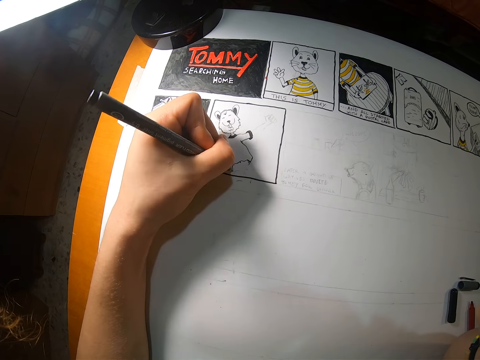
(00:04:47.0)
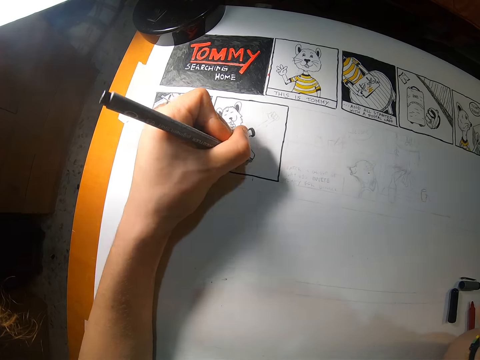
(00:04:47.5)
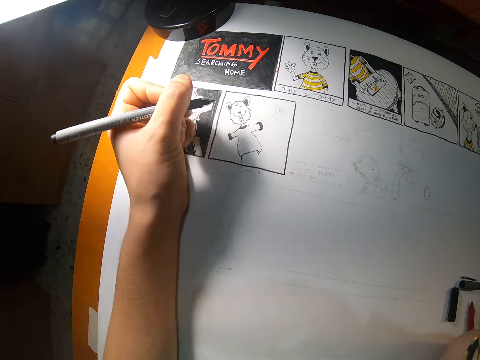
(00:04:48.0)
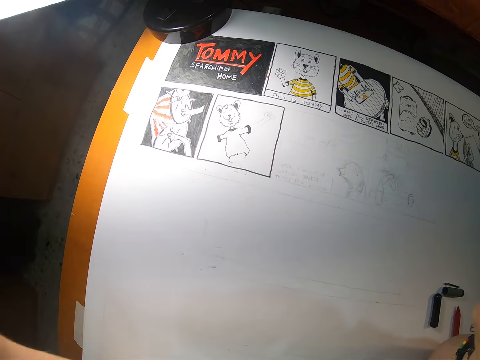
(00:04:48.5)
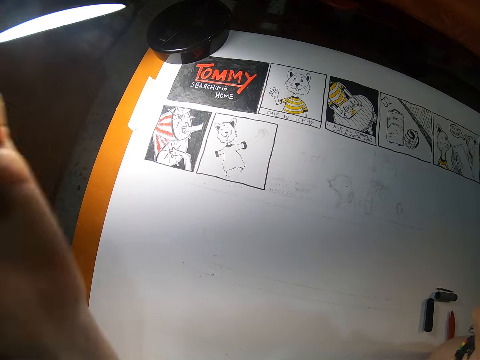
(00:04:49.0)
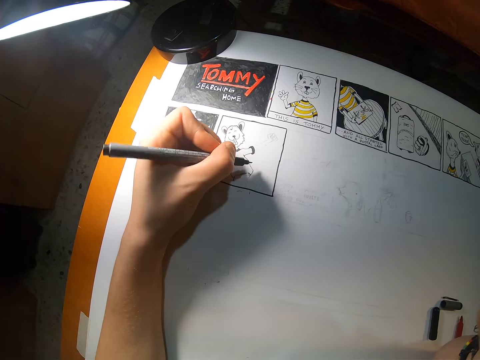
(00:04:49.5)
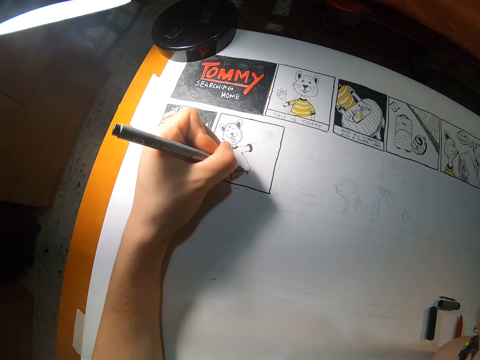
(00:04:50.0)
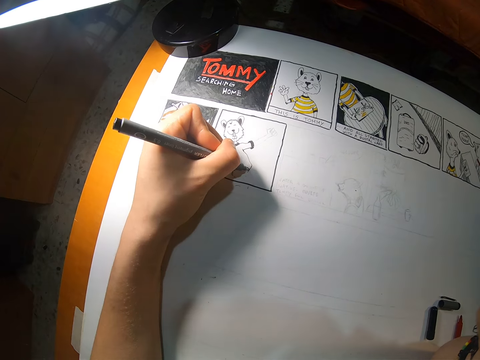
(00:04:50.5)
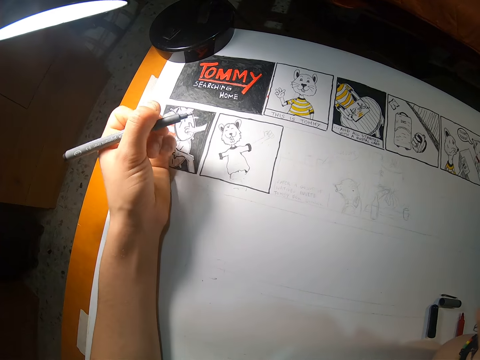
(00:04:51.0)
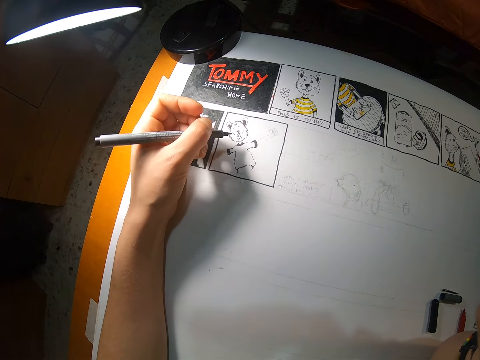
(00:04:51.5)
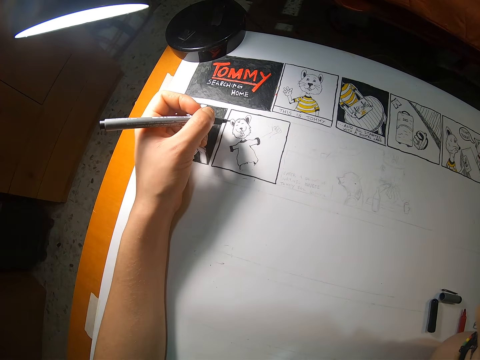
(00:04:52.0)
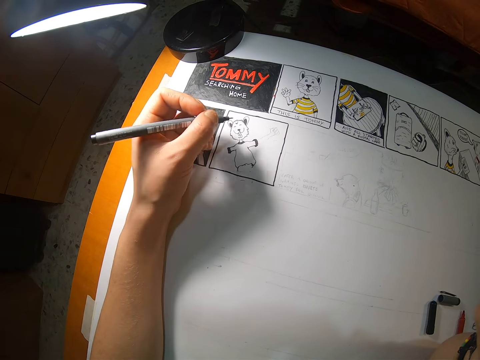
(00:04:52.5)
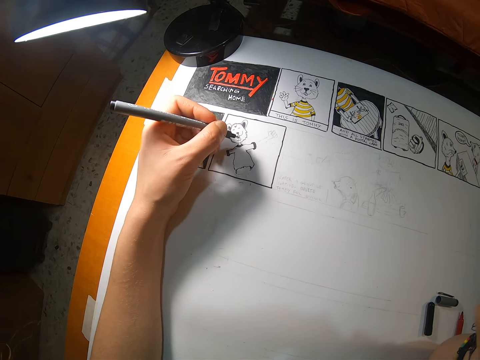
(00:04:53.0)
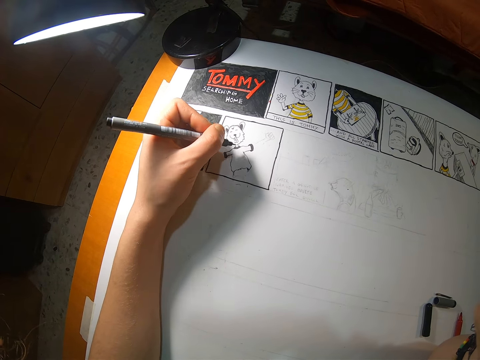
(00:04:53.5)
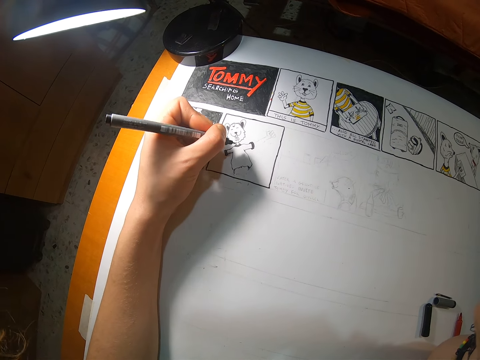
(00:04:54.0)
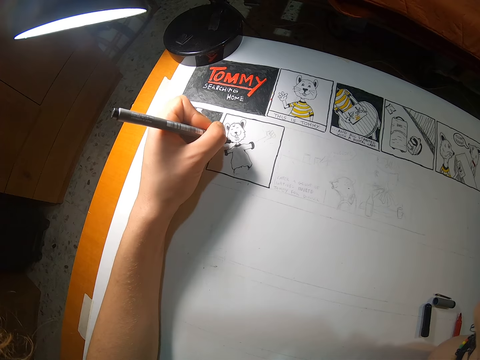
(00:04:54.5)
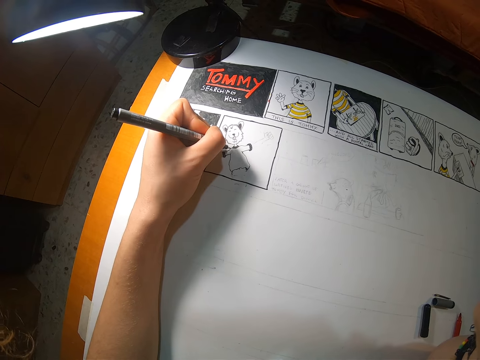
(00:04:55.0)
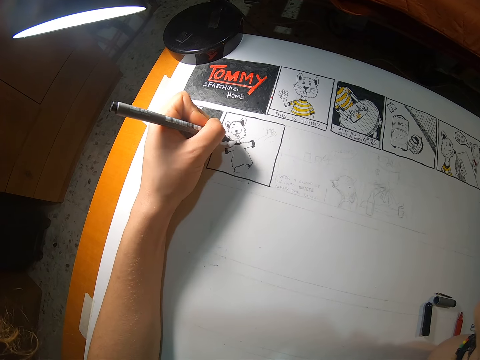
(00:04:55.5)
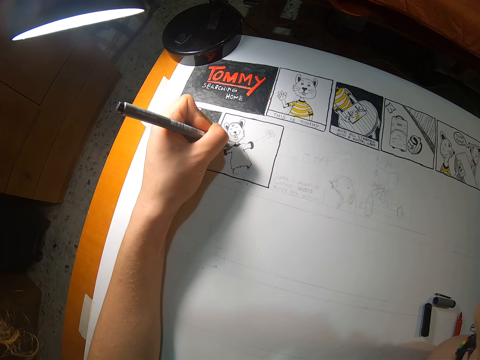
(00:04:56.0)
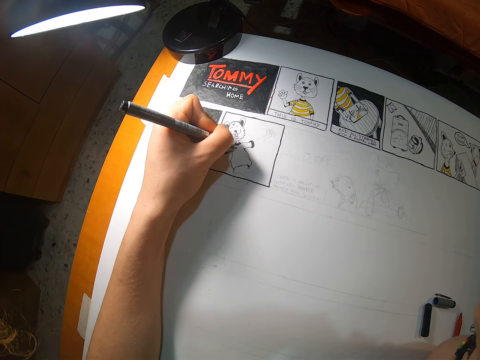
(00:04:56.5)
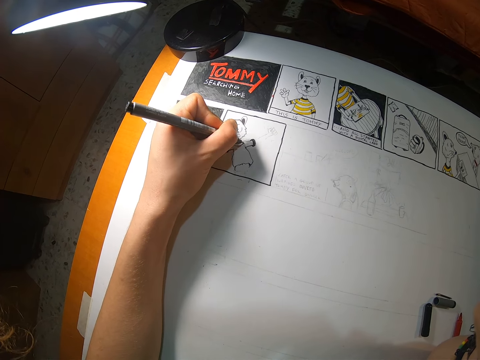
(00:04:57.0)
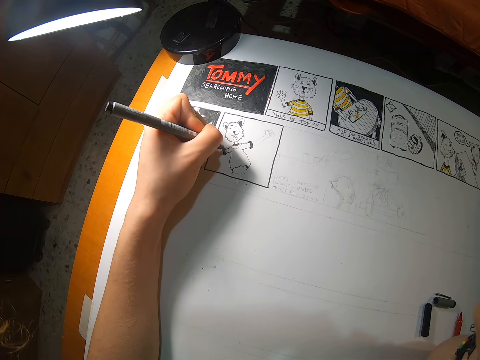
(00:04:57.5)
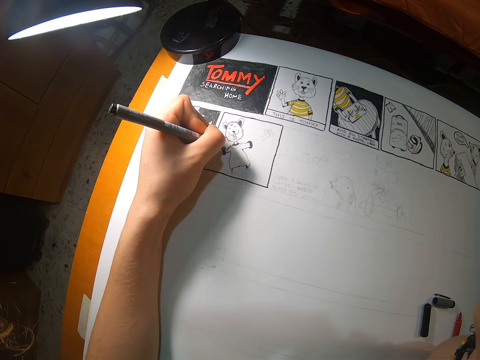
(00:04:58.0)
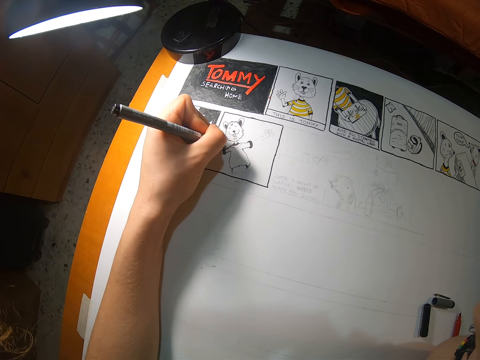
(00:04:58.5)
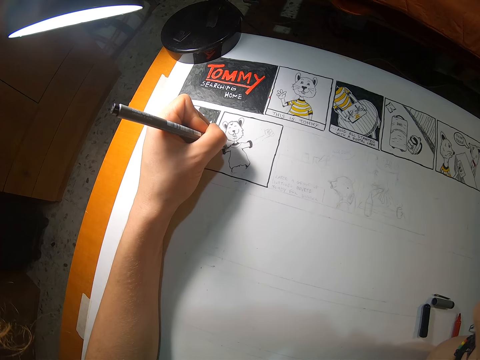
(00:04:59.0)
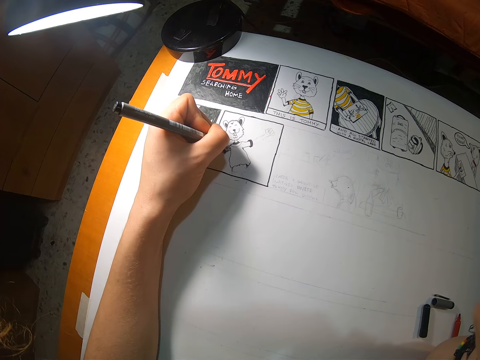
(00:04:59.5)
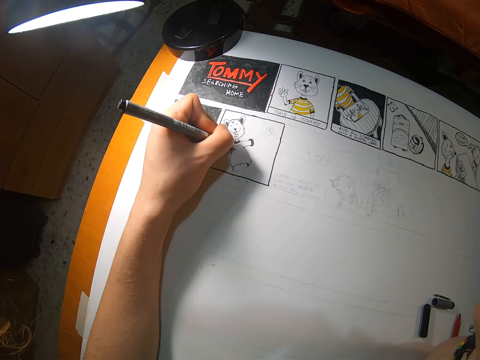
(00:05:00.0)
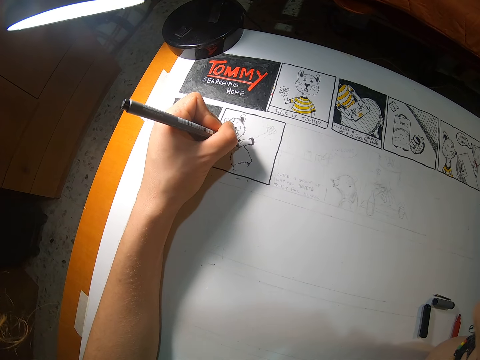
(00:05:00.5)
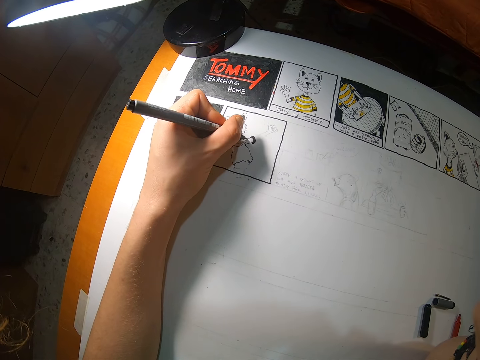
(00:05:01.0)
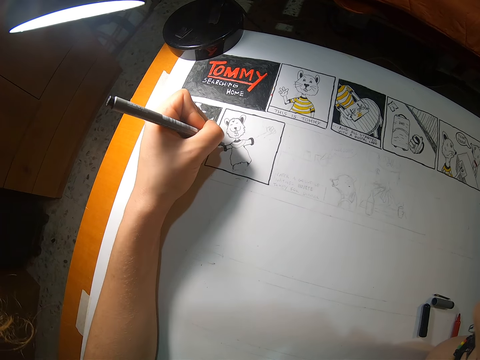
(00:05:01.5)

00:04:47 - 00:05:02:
The camera wearer lifts his left hand. He places his left hand on the drawing book. He draws on the drawing paper with a marker. He rotates the marker in his left hand. He draws on the drawing paper with the marker.

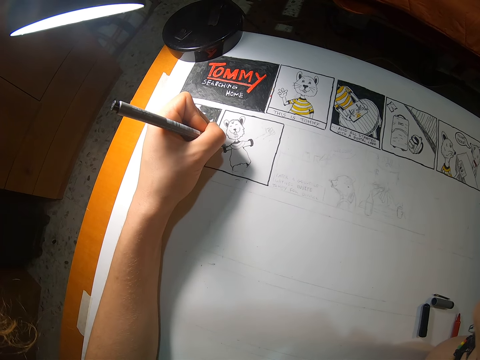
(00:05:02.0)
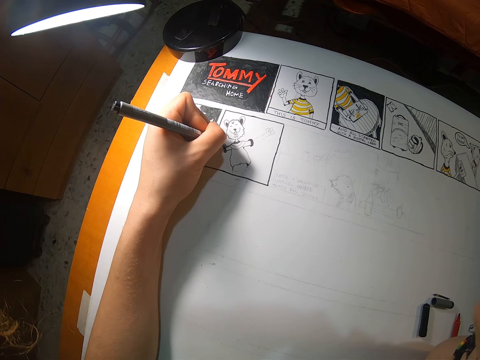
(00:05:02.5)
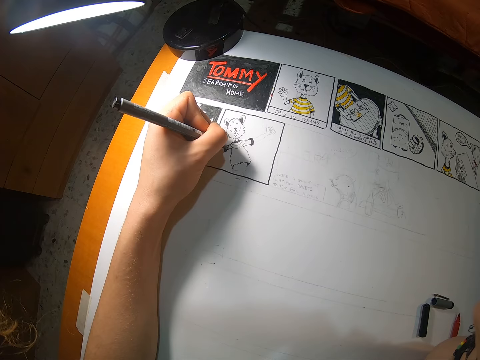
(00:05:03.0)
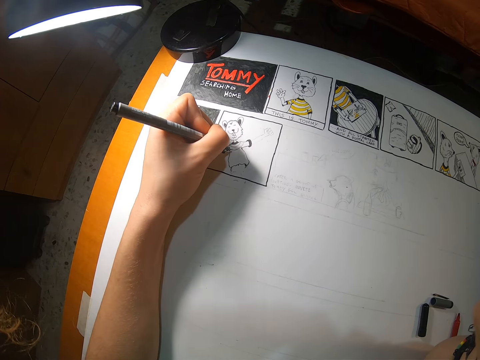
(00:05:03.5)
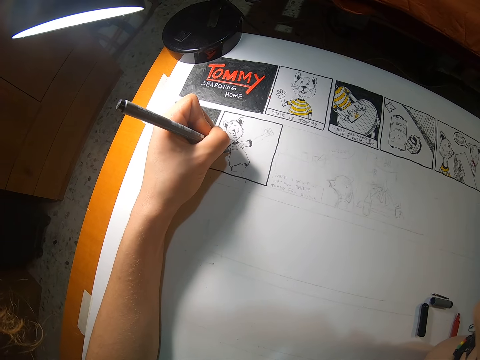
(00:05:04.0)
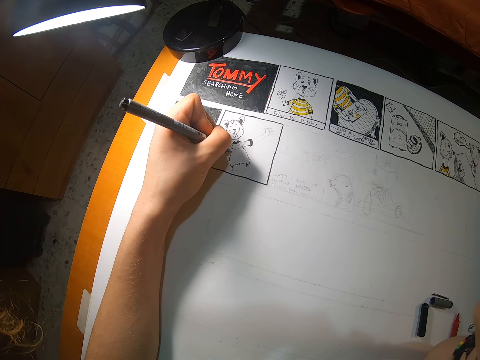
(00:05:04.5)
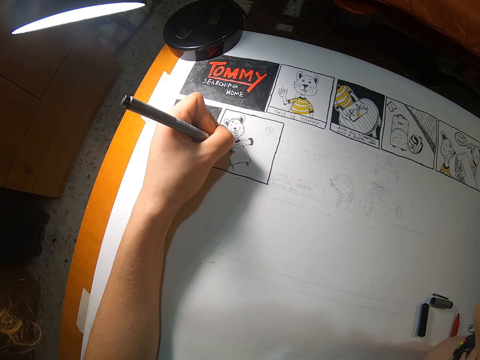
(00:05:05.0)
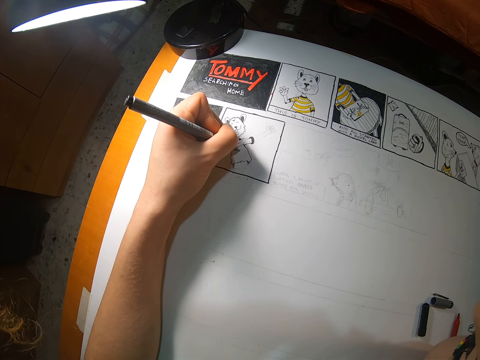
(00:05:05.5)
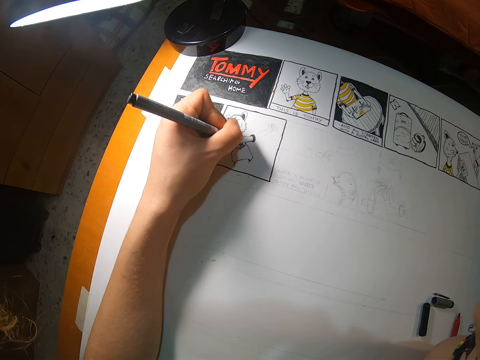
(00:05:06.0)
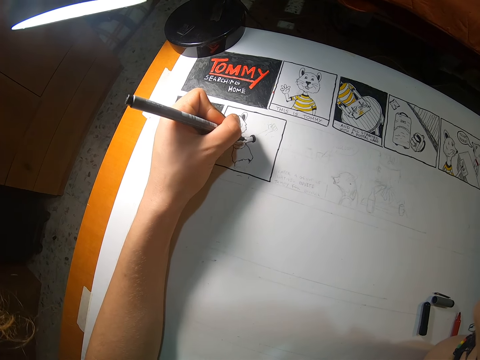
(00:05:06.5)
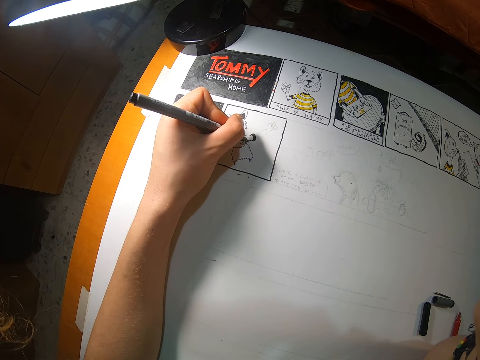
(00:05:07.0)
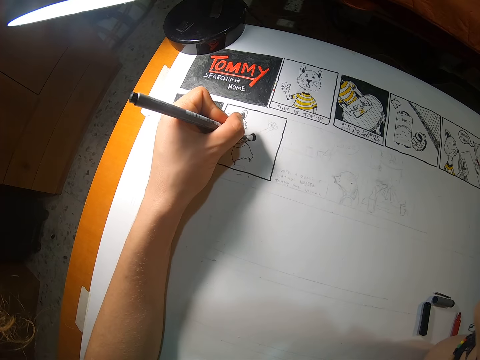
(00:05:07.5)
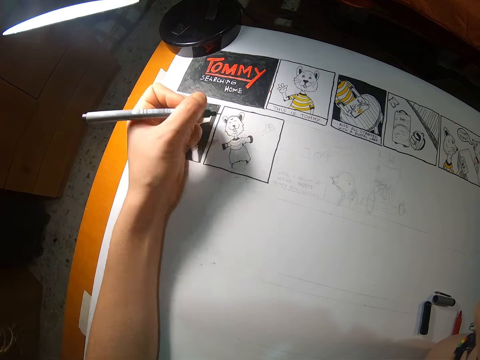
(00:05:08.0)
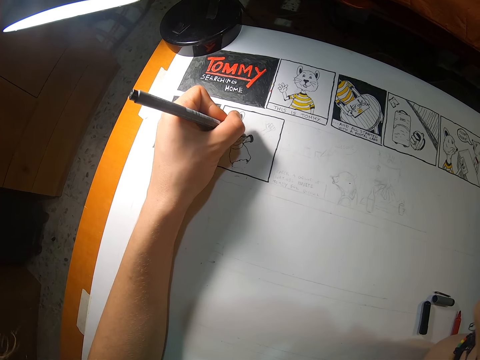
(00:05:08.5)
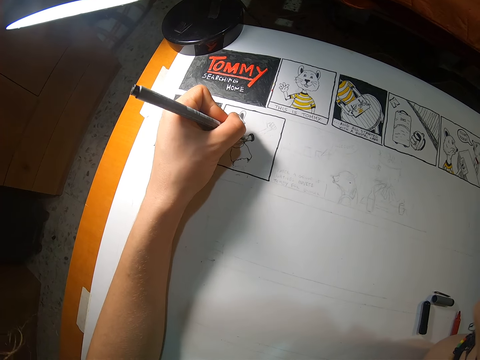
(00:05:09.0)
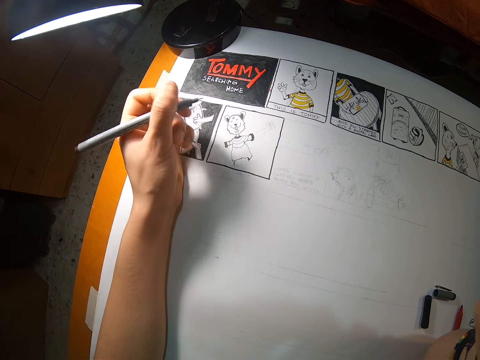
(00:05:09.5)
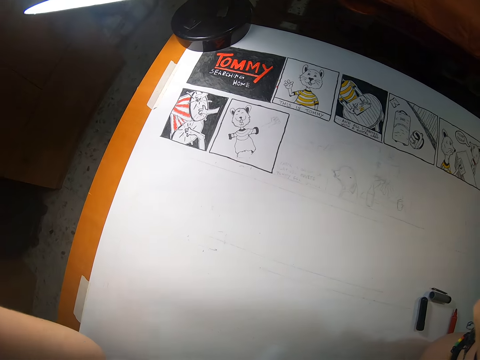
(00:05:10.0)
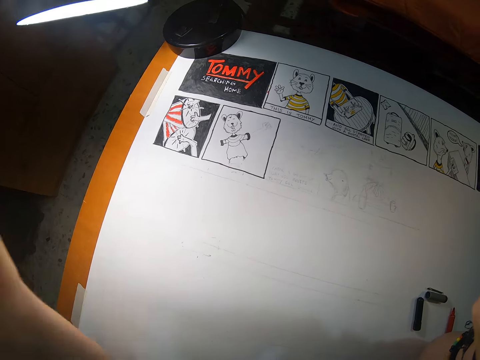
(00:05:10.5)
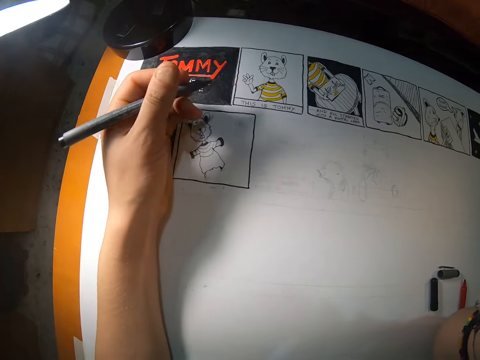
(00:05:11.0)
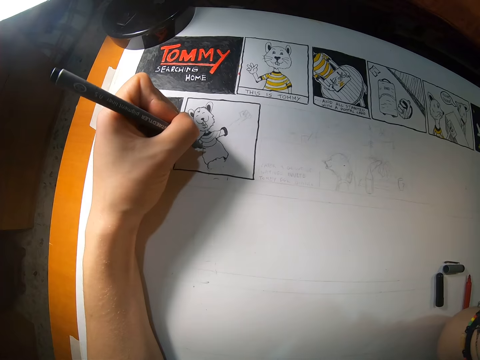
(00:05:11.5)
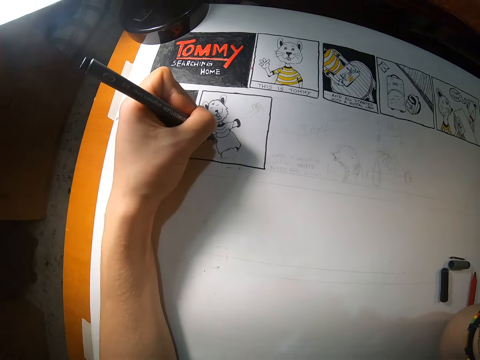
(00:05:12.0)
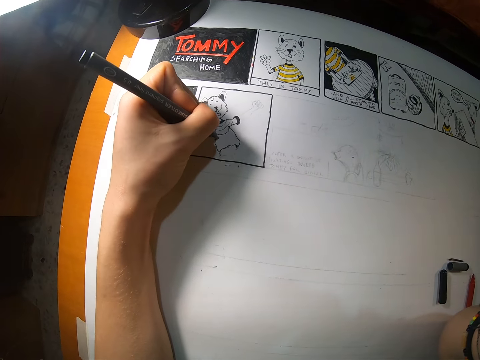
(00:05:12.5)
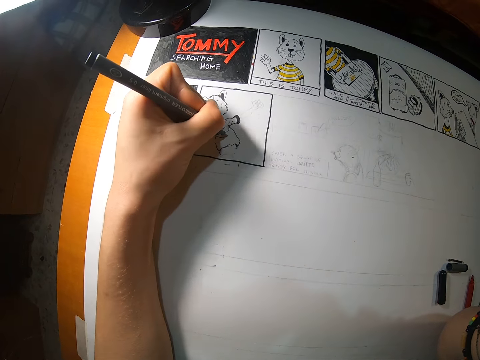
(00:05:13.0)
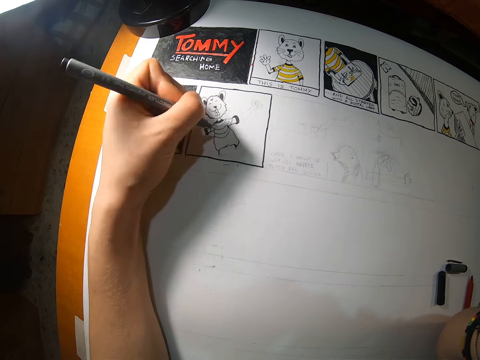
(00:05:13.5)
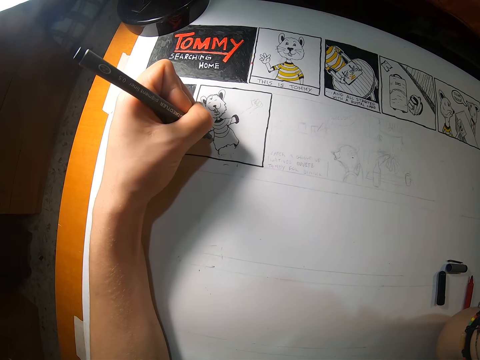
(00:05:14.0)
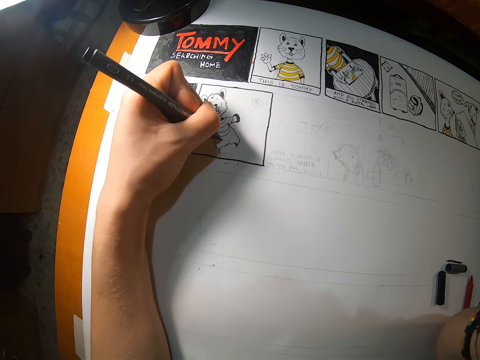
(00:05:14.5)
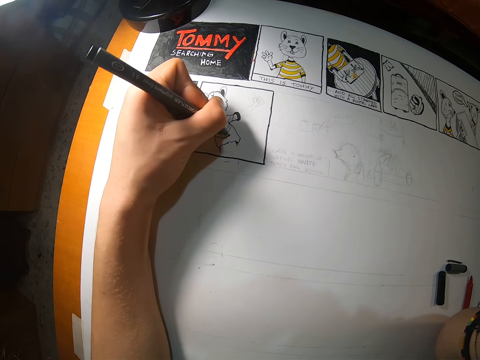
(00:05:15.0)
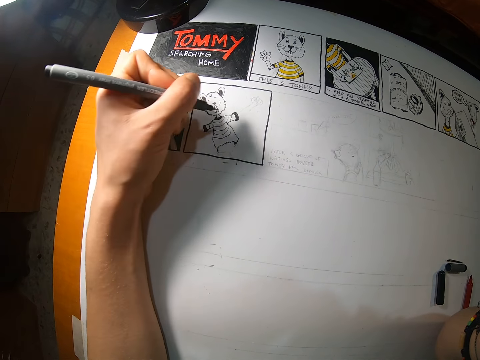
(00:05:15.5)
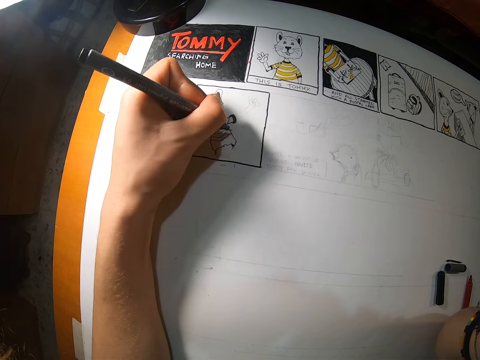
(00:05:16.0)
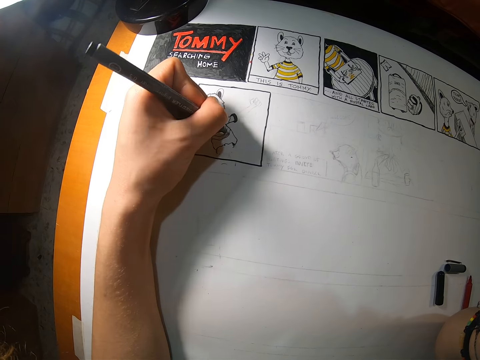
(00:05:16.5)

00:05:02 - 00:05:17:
The camera wearer lifts his left hand. He places his left hand on the drawing book. He draws on the drawing paper with a marker.
